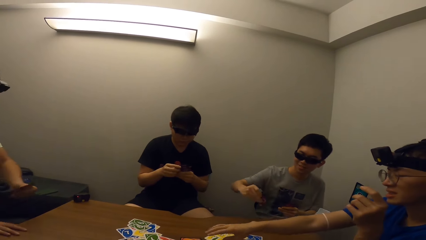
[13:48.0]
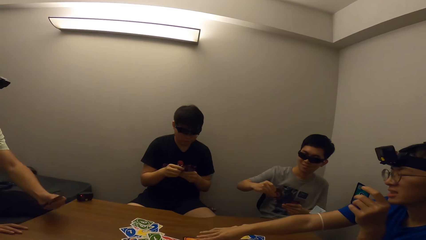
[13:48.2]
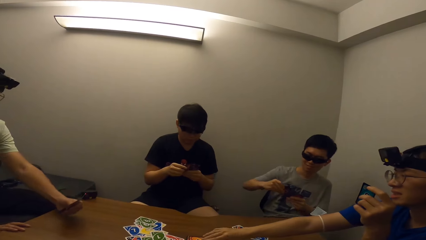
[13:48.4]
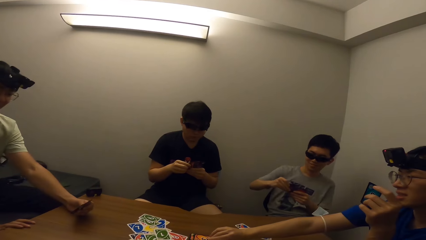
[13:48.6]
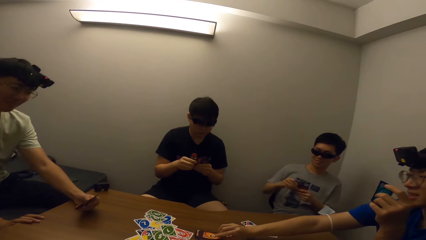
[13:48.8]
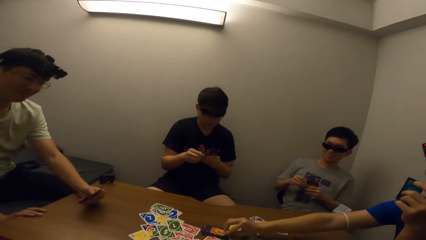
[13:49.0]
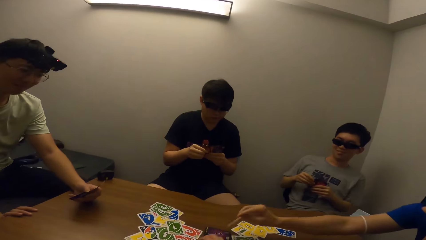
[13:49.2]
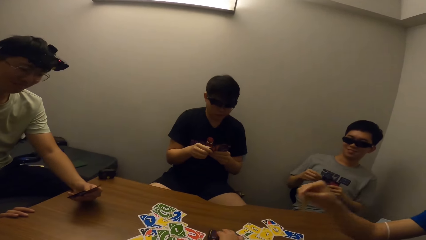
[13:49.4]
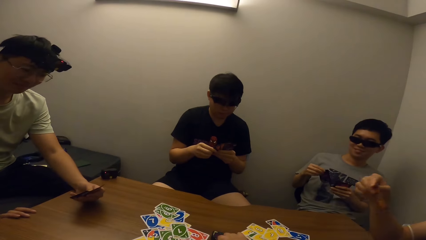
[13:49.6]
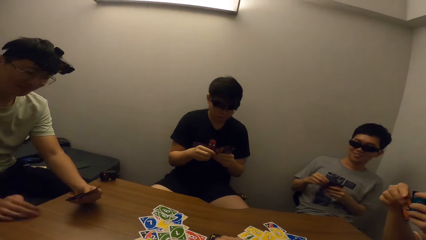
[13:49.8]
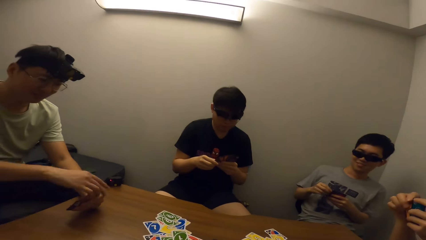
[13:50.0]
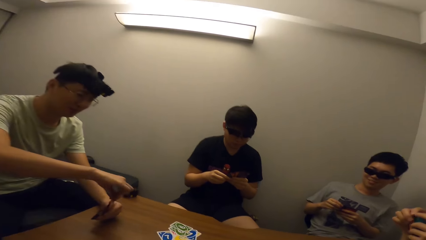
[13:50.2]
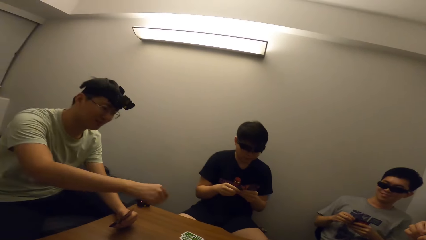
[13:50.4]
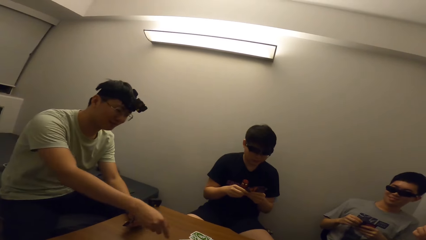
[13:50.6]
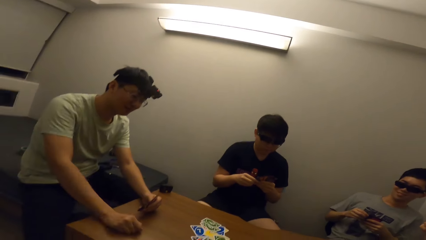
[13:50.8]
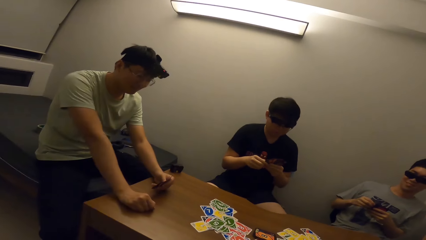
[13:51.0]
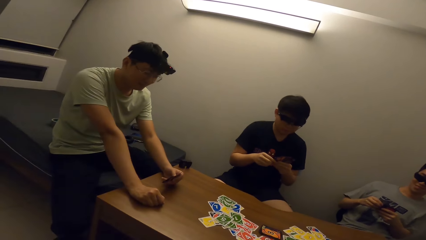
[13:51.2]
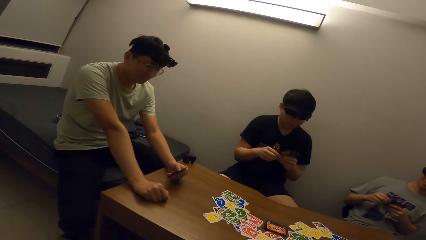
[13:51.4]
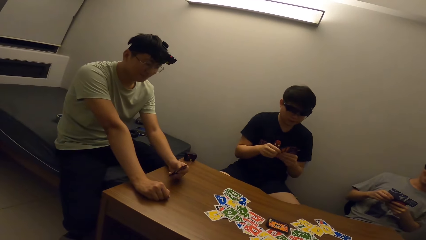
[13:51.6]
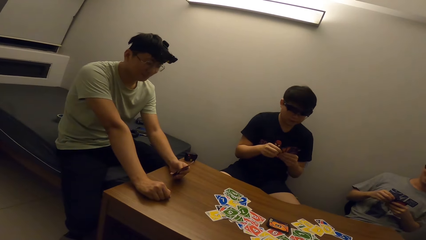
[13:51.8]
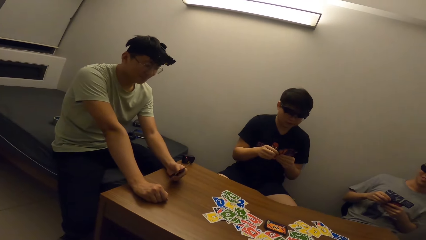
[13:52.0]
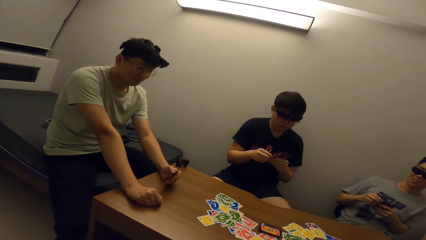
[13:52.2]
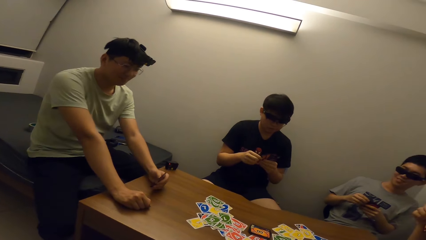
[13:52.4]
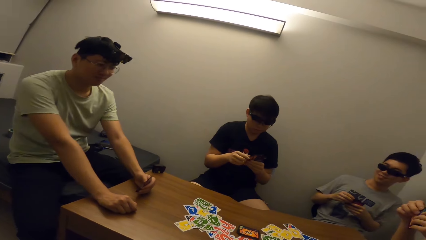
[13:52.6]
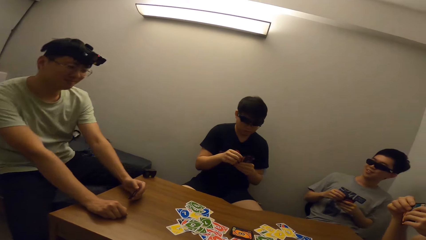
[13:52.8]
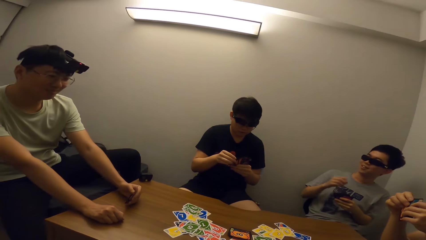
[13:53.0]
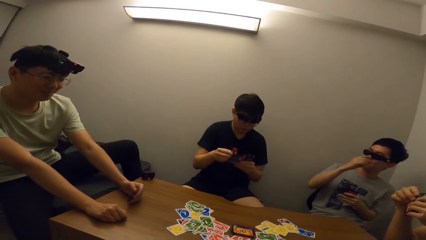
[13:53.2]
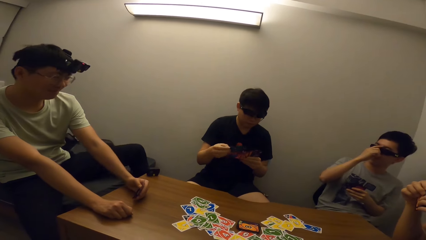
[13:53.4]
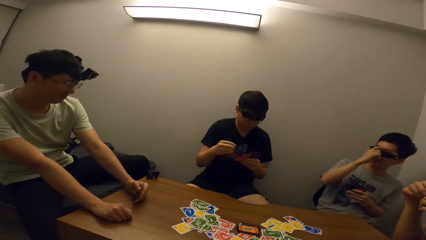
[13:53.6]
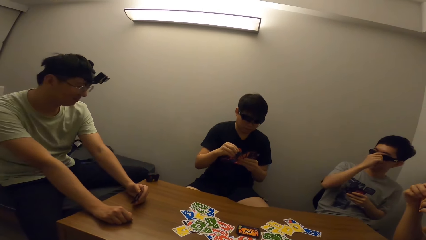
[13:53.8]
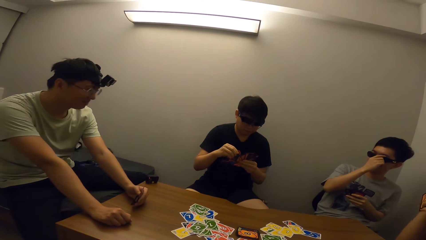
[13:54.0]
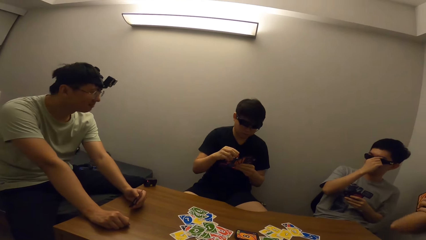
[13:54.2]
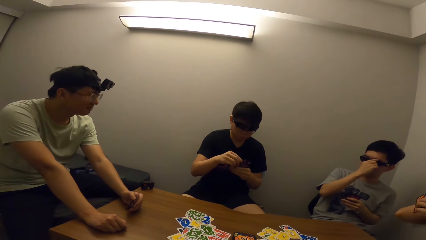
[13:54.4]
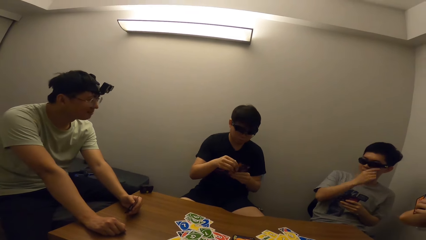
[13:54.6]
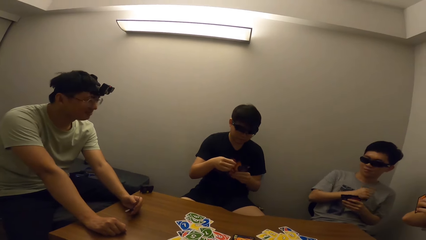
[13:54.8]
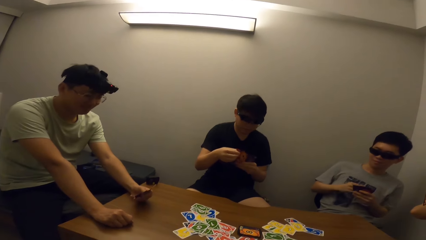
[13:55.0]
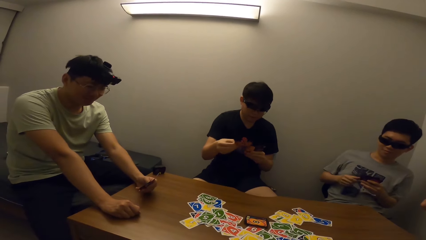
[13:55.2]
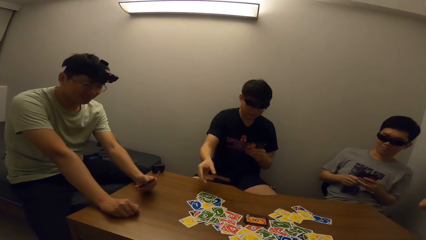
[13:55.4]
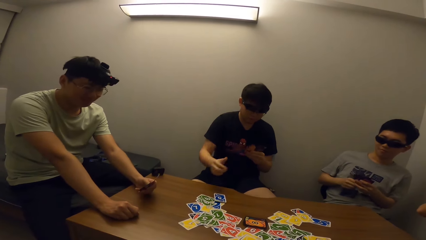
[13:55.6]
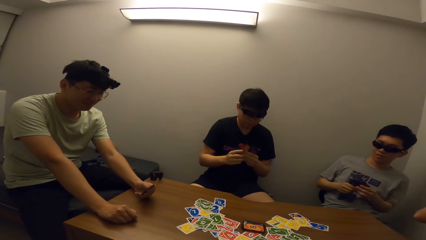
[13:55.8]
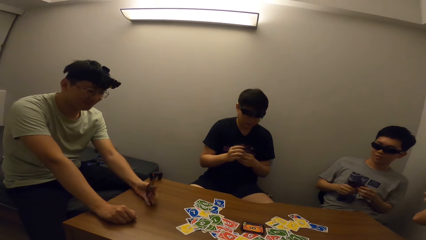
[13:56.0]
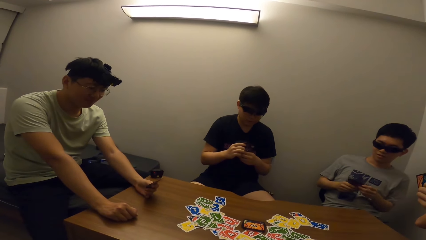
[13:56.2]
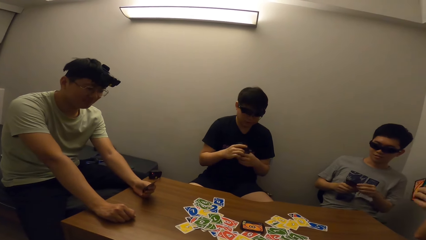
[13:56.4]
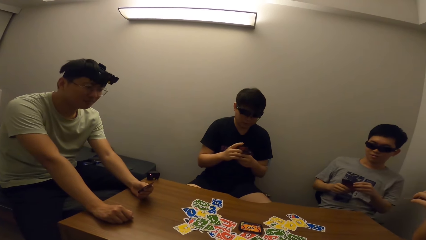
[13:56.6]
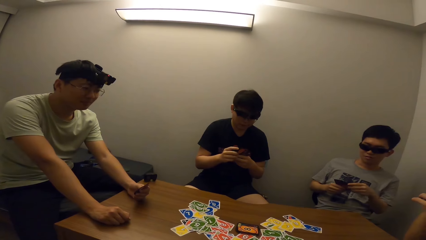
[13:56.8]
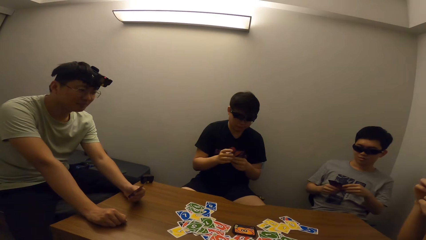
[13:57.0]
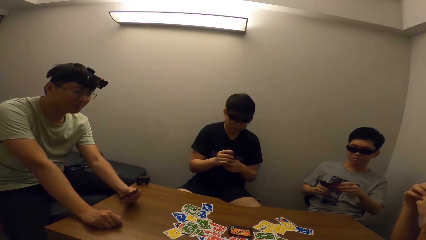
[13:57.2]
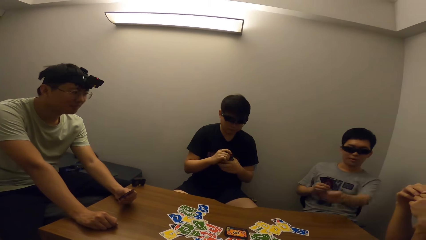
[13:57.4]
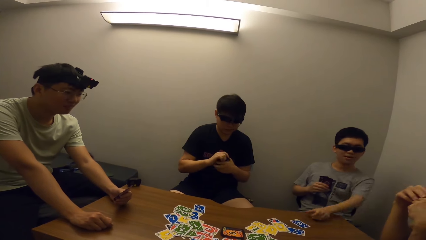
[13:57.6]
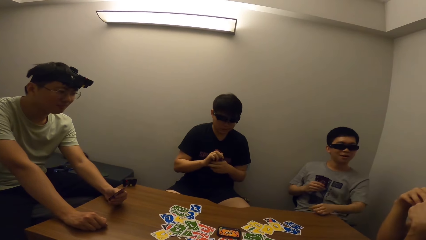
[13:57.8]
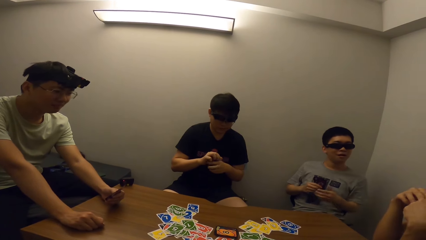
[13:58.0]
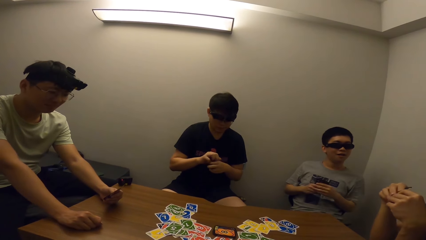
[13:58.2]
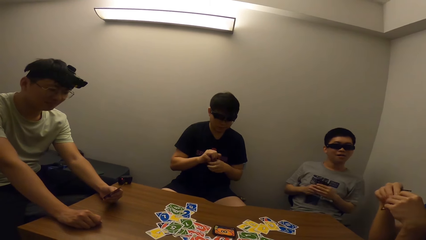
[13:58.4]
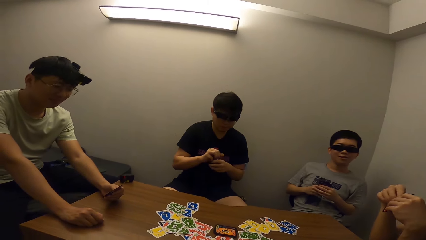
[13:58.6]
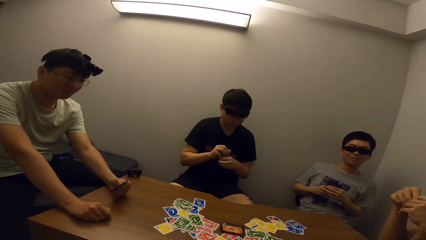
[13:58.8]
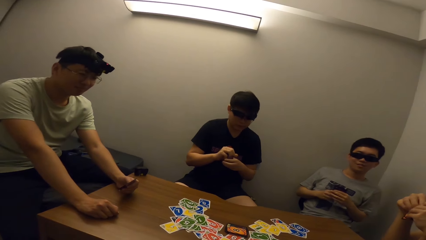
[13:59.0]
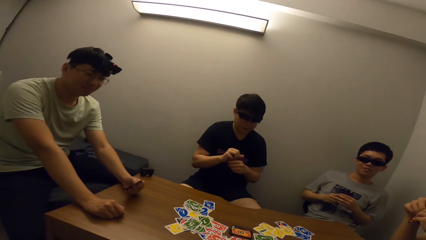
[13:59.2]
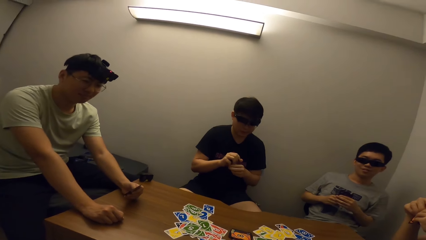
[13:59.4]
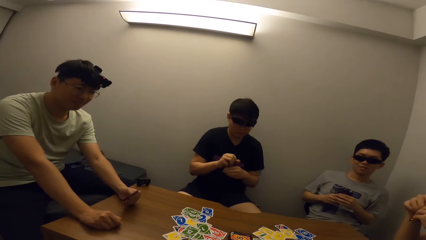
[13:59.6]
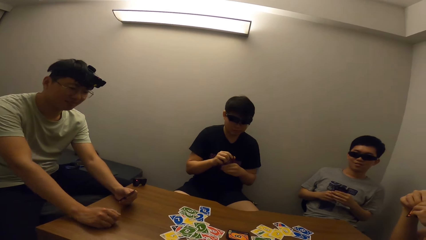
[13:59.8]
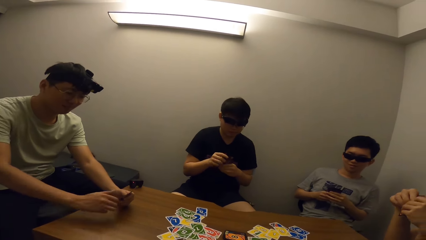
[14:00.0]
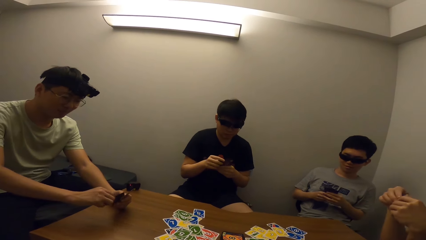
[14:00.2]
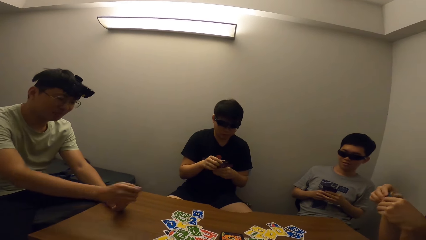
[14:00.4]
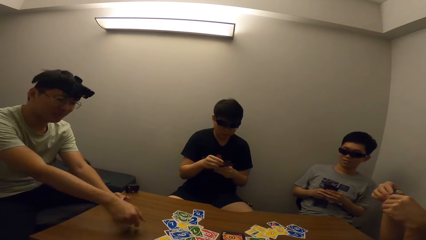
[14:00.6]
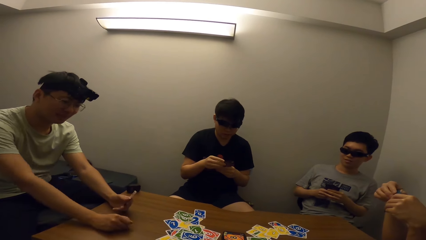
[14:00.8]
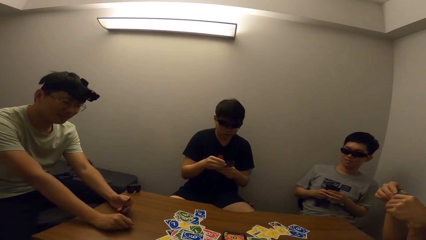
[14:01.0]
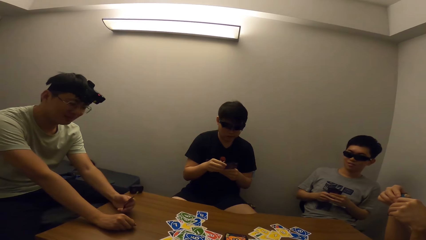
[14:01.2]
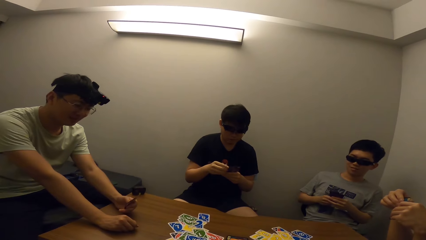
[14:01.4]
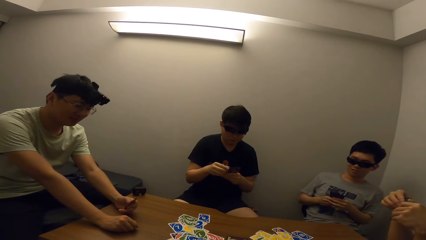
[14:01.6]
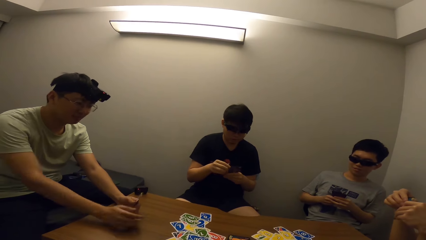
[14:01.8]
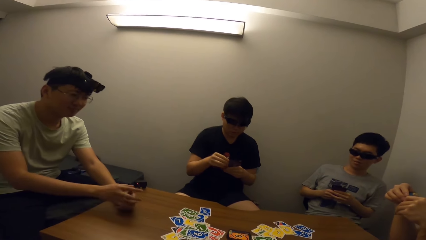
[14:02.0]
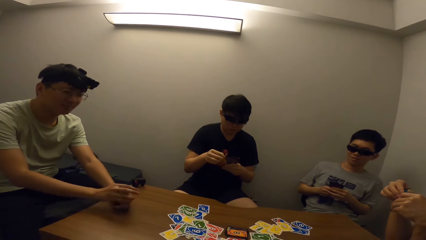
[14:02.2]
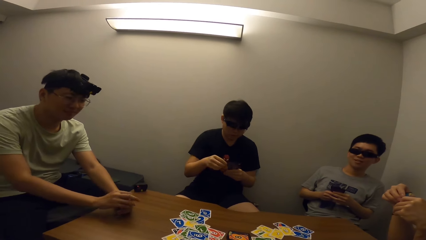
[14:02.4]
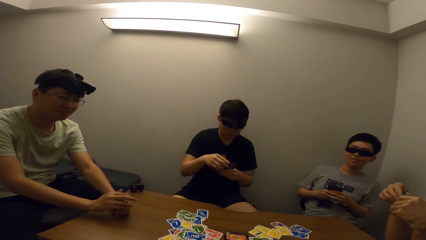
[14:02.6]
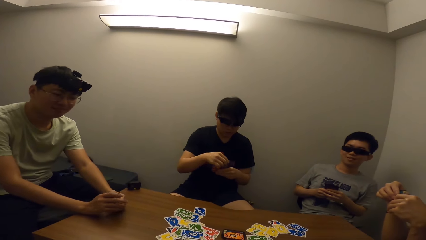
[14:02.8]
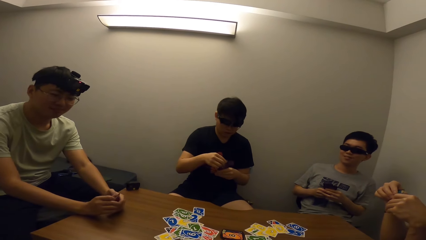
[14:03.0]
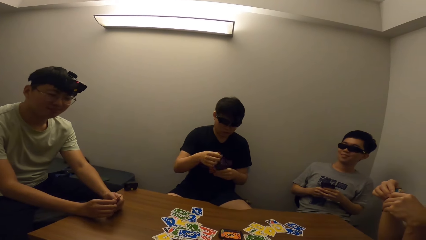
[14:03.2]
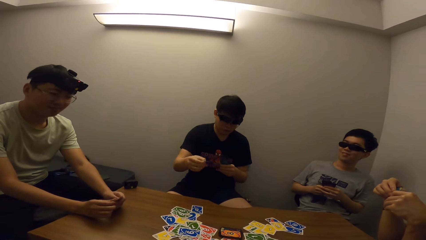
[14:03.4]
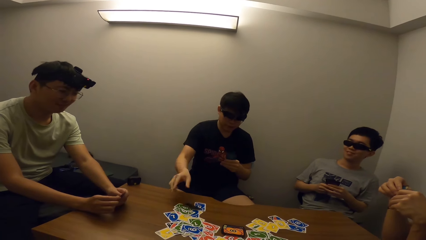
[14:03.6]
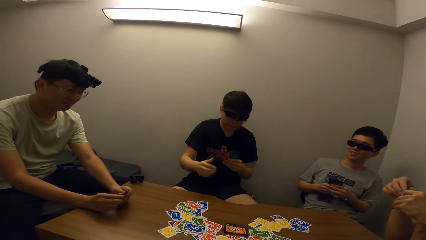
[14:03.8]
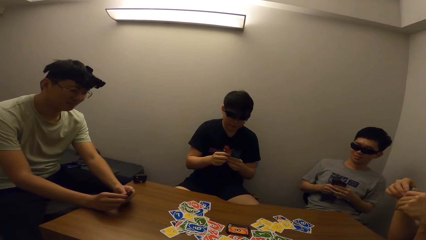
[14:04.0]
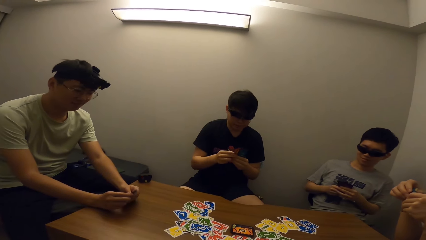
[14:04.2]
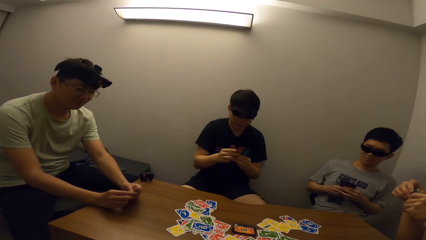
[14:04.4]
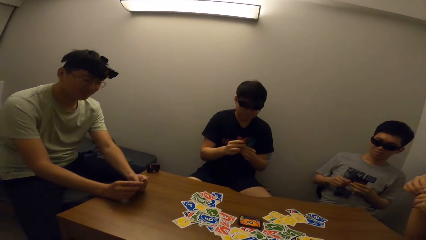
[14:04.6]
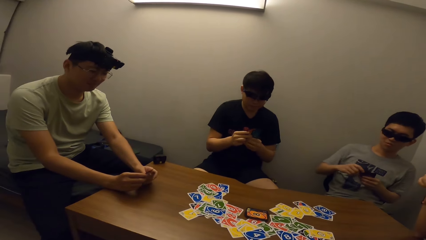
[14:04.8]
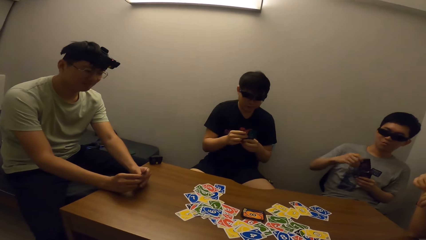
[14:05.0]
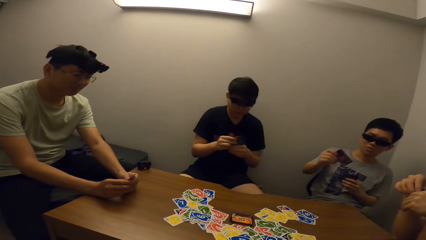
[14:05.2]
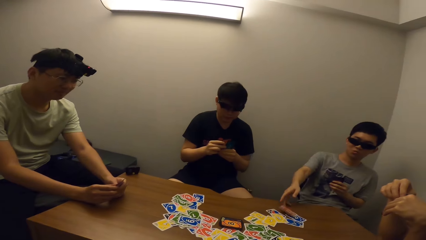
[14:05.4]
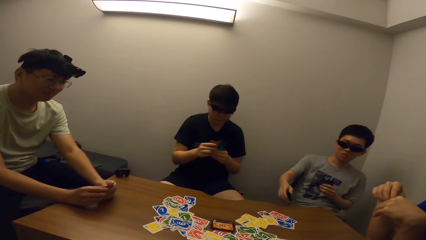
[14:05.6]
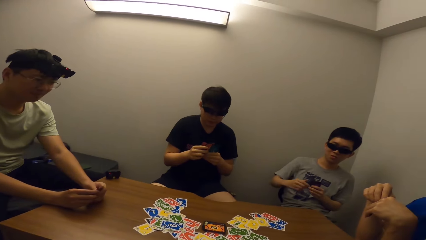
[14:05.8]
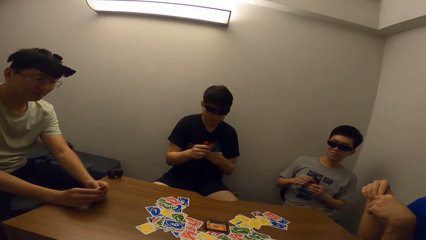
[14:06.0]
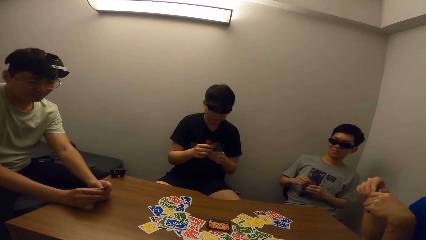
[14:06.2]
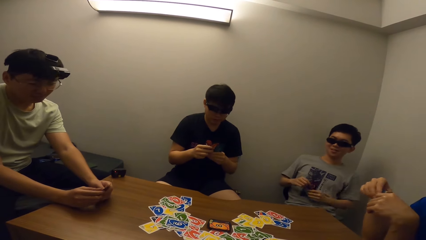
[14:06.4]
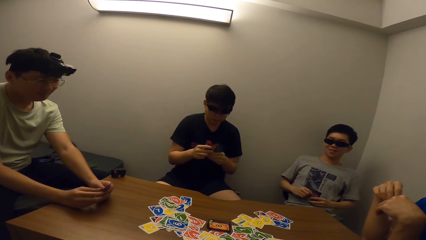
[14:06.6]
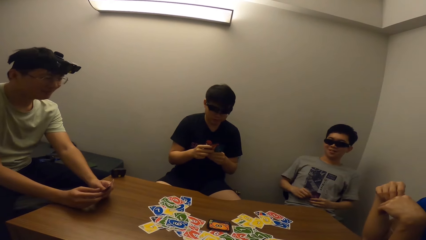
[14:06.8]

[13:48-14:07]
A man picks a card from the table. The camera wearer stares at the table. Another man places a card on the table. The camera wearer stares at the table. They stare at a third man. The third man places a card on the table. The camera wearer stares at the third man. The second man places a card on the table. The camera wearer stares at the third man. The third man places a card on the table. The camera wearer stares at the third man. Another man places a card on the table. The camera wearer stares at the third man.
